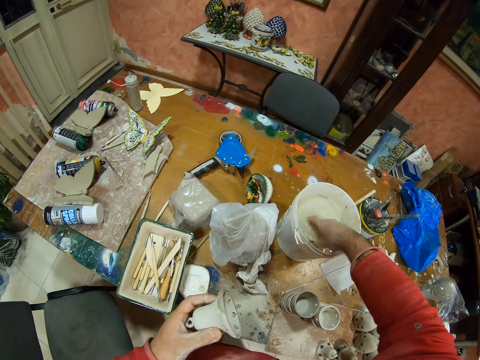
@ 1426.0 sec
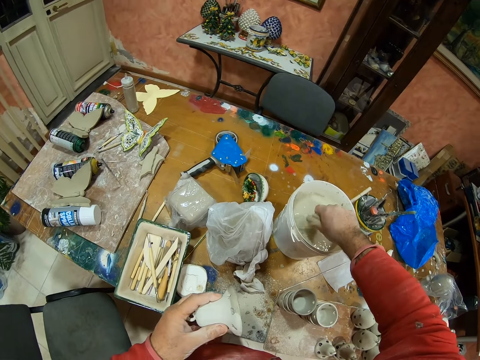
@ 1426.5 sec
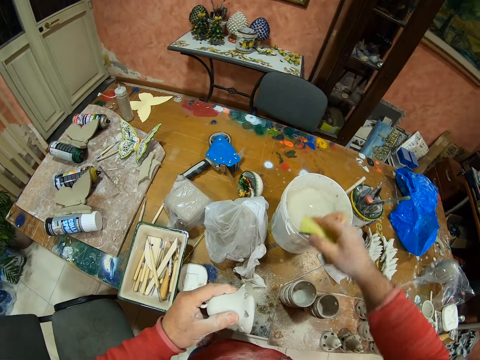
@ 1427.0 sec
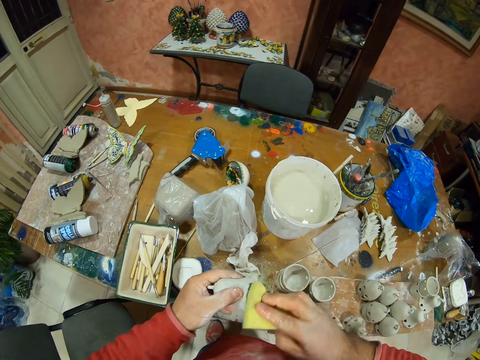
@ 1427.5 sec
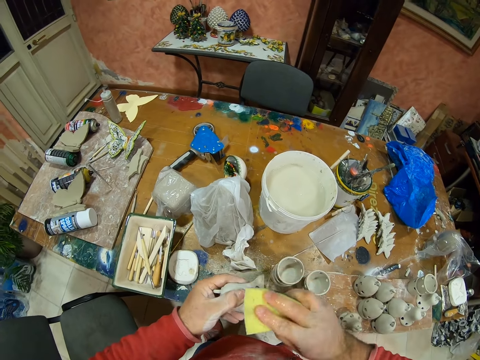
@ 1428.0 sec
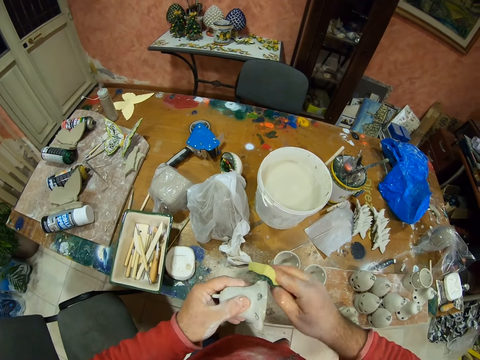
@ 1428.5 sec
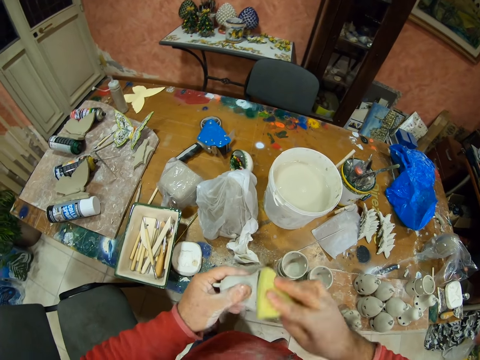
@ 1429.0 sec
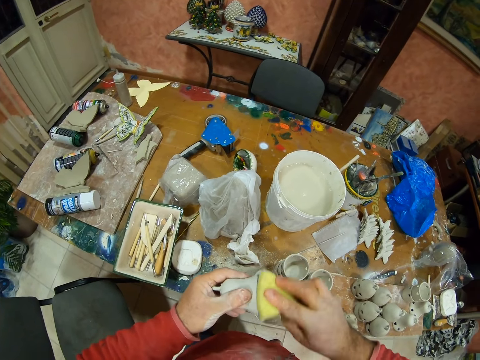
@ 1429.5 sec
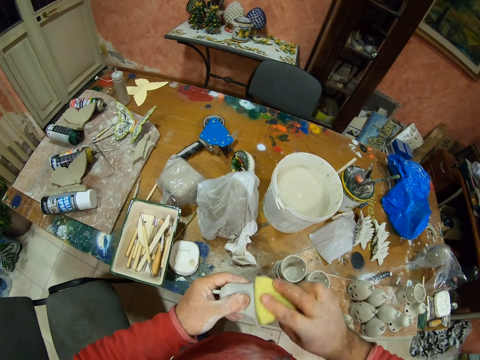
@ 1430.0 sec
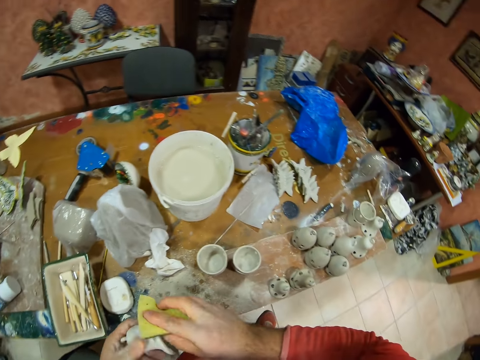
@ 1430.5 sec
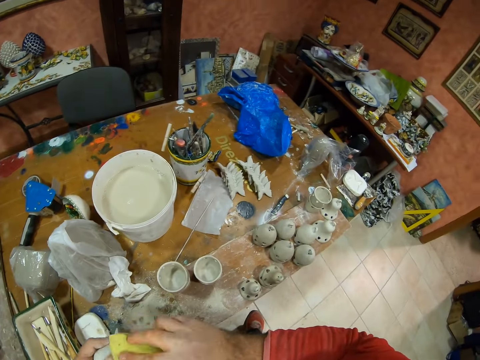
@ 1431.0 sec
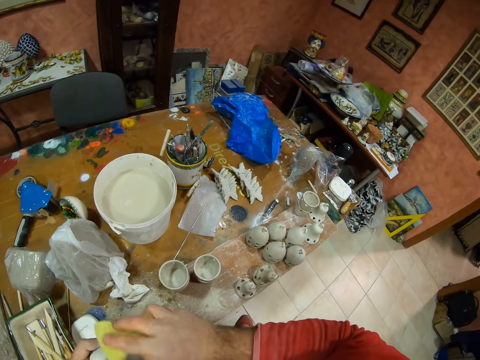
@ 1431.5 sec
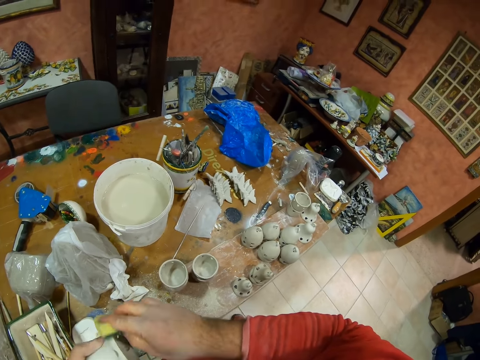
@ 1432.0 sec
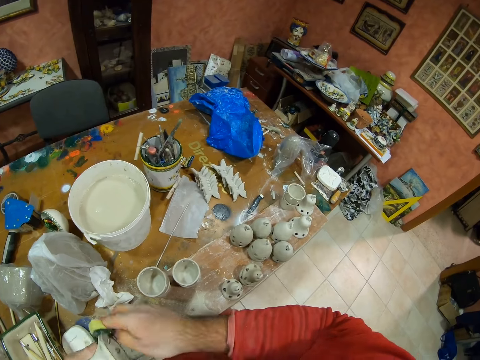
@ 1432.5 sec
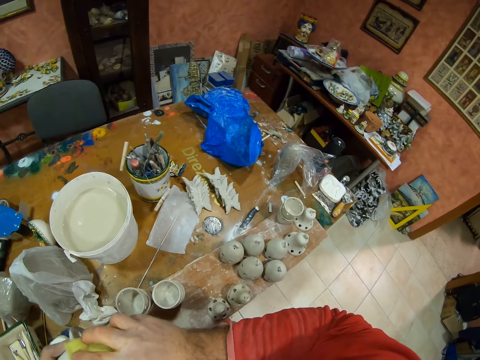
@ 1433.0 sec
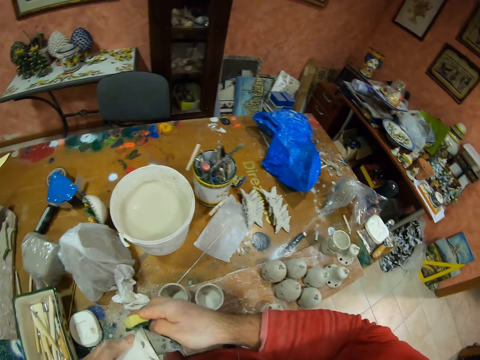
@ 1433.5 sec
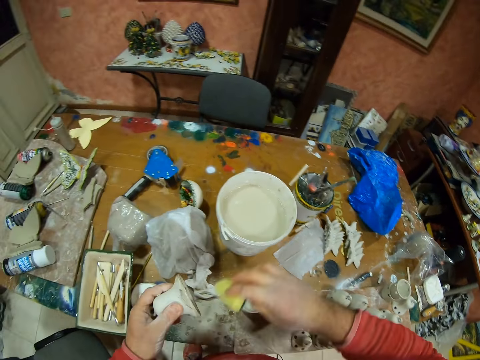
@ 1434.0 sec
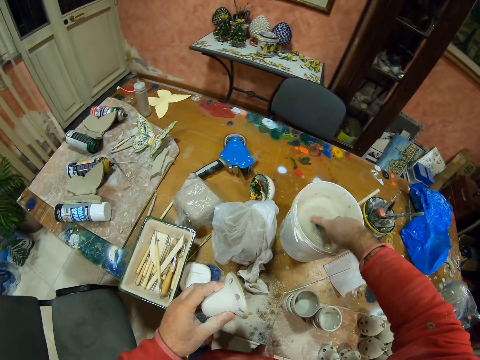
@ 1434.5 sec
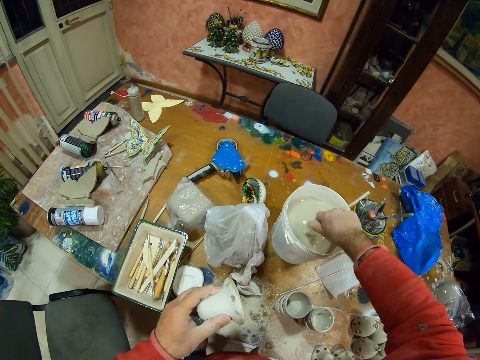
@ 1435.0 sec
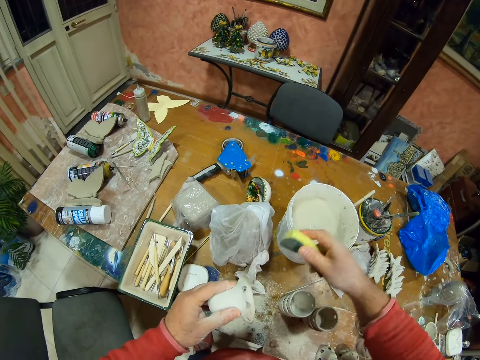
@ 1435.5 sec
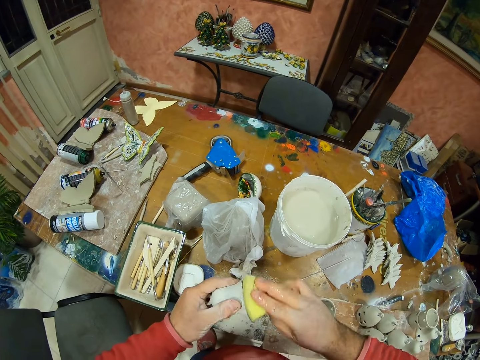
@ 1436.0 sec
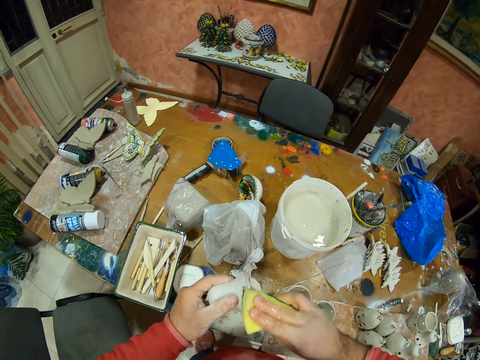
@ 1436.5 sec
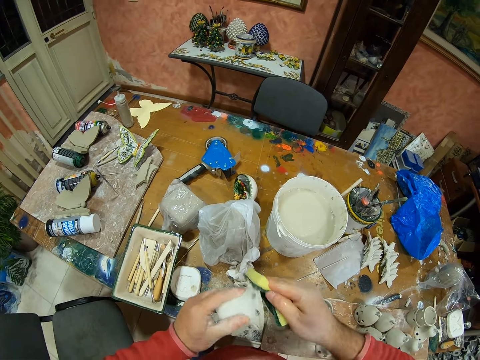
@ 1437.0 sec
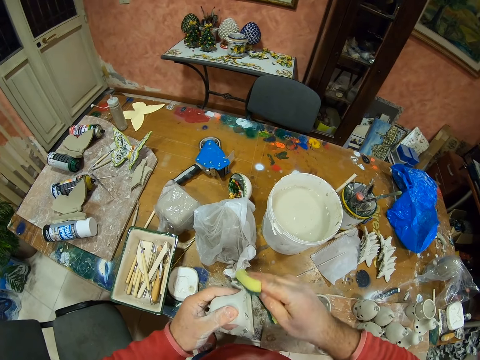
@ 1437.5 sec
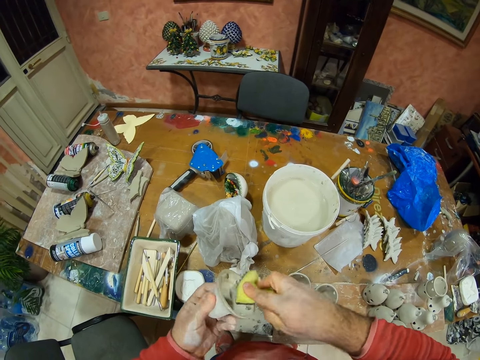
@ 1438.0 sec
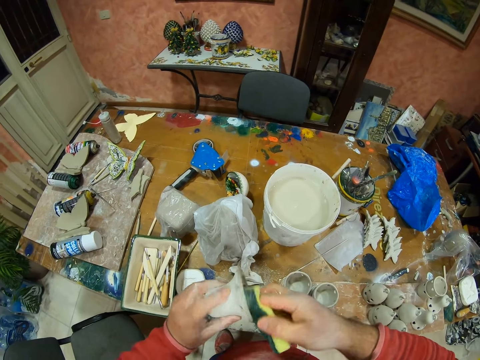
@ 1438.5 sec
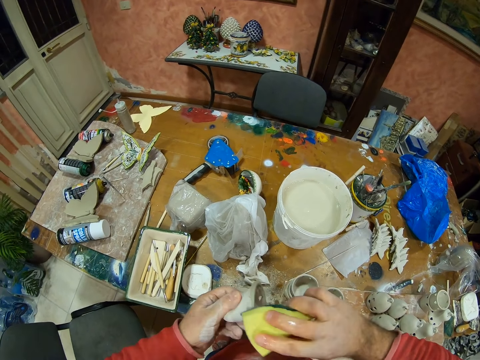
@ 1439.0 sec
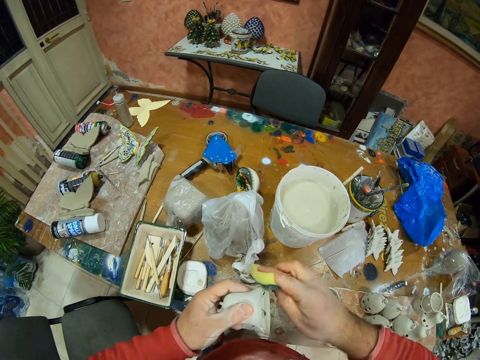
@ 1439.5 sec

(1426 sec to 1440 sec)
The camera wearer dips a sponge in the water. They clean the clay silicone. They dip the sponge in the water. They clean the clay silicone.

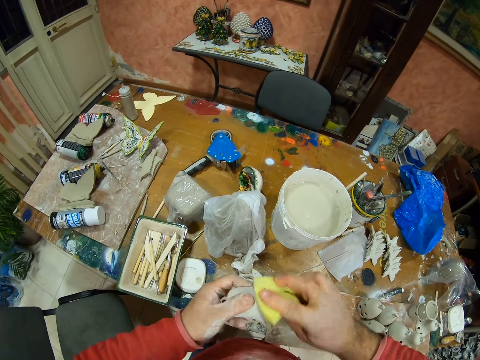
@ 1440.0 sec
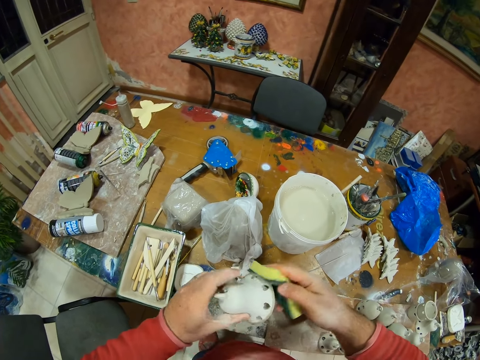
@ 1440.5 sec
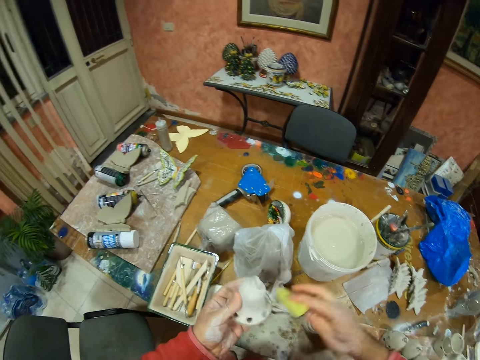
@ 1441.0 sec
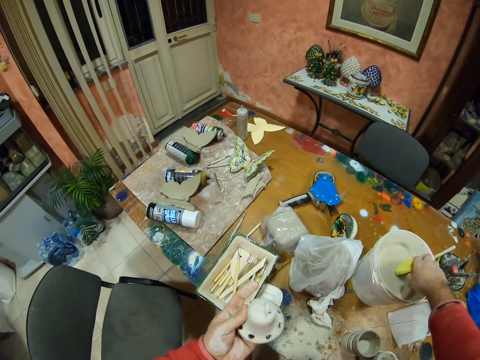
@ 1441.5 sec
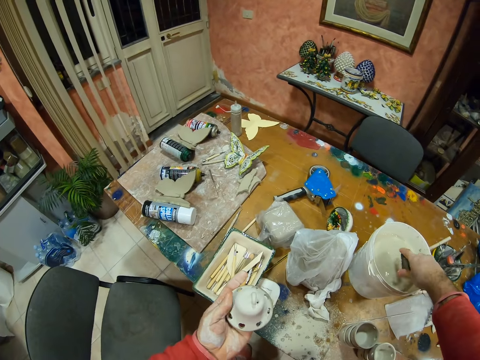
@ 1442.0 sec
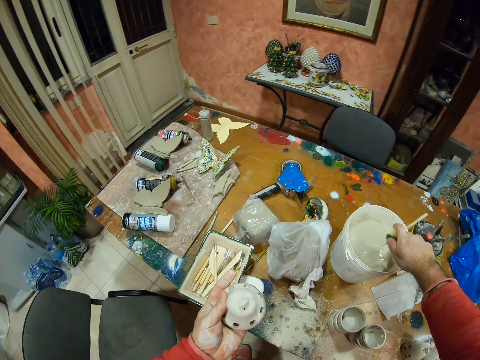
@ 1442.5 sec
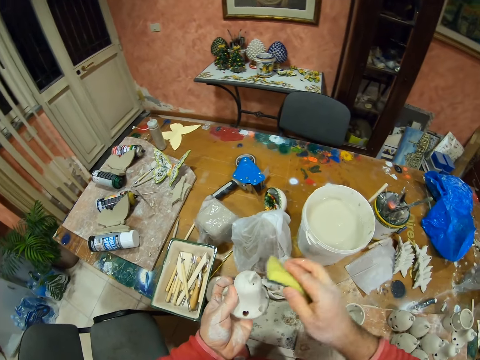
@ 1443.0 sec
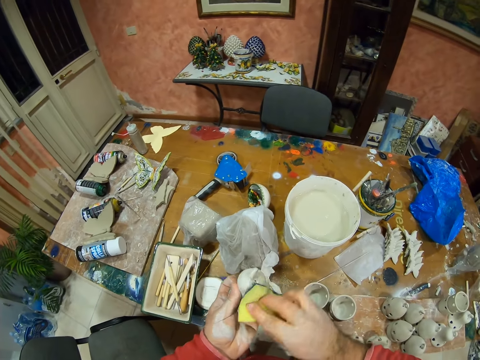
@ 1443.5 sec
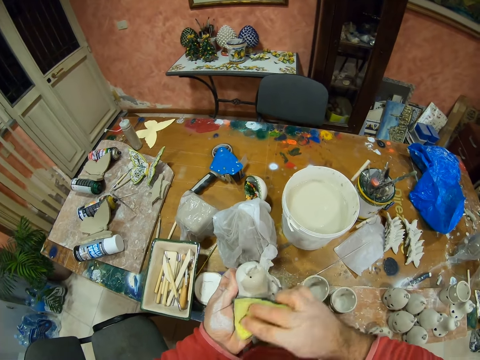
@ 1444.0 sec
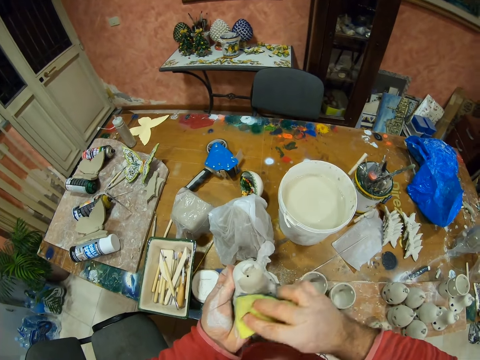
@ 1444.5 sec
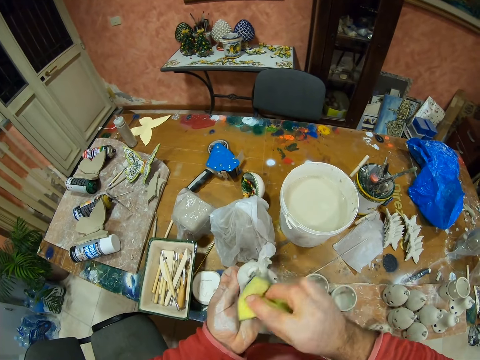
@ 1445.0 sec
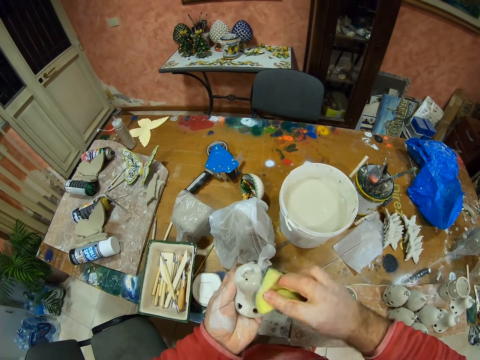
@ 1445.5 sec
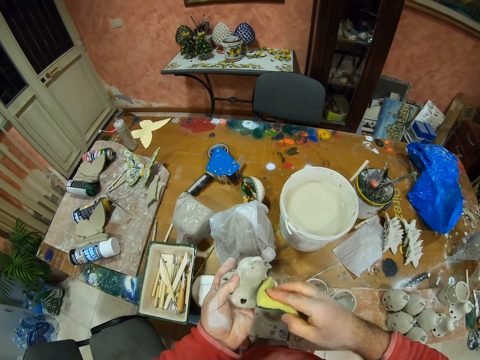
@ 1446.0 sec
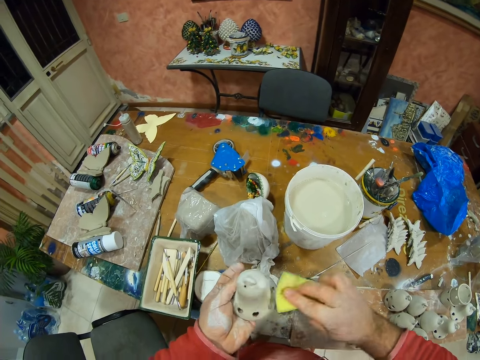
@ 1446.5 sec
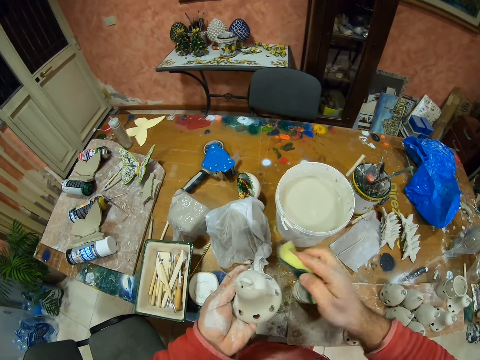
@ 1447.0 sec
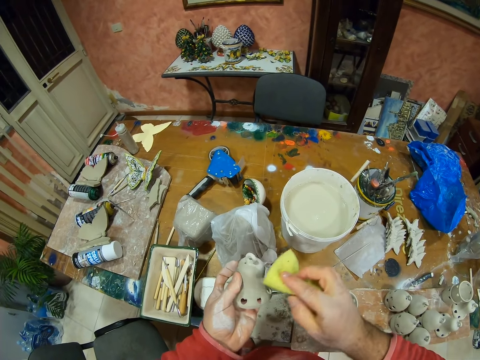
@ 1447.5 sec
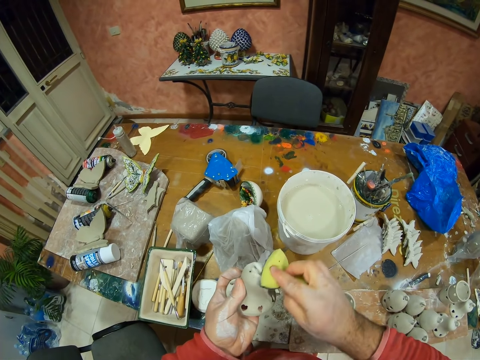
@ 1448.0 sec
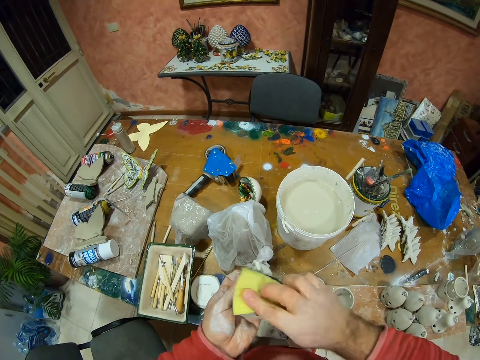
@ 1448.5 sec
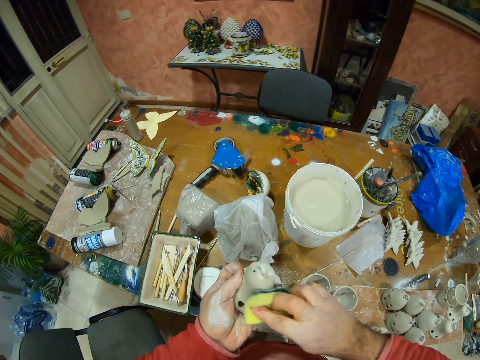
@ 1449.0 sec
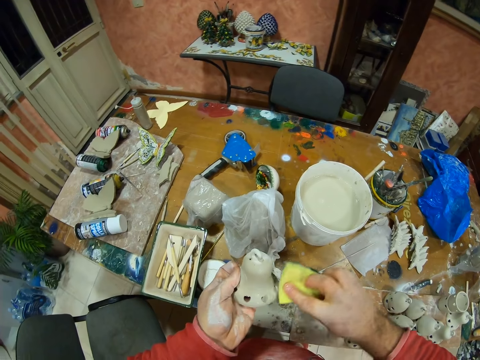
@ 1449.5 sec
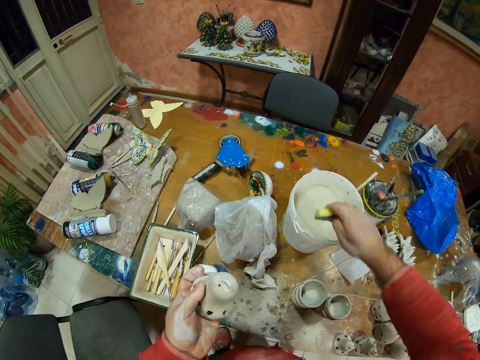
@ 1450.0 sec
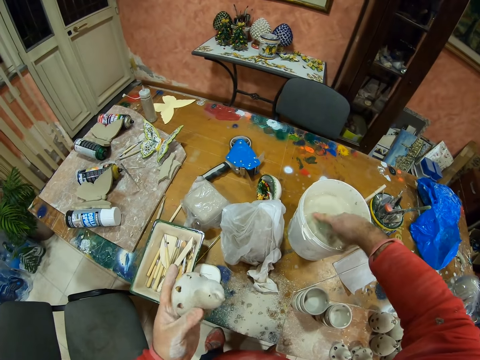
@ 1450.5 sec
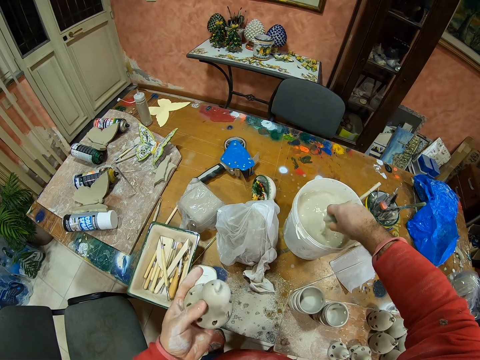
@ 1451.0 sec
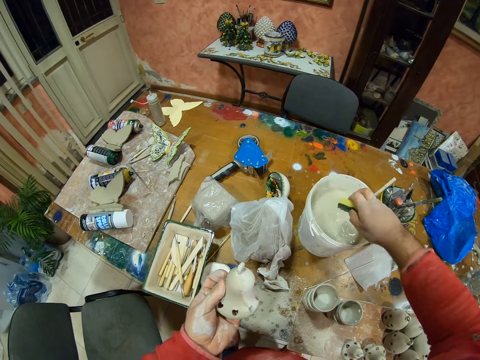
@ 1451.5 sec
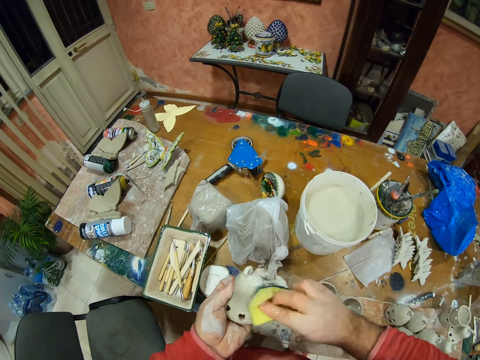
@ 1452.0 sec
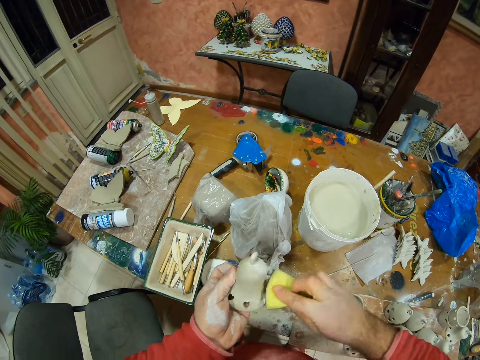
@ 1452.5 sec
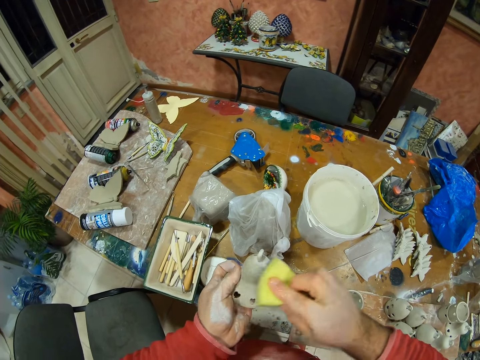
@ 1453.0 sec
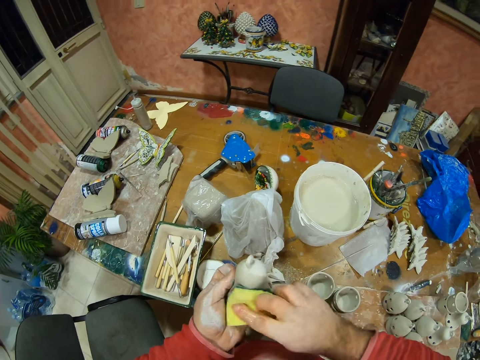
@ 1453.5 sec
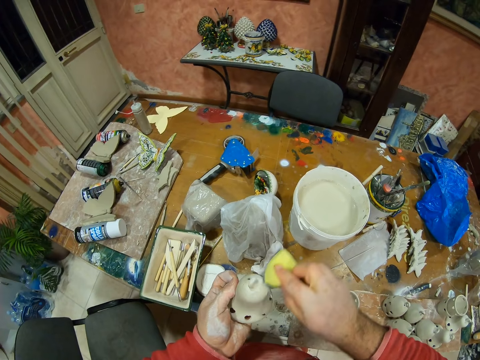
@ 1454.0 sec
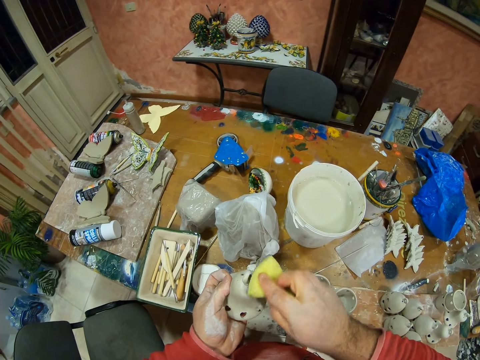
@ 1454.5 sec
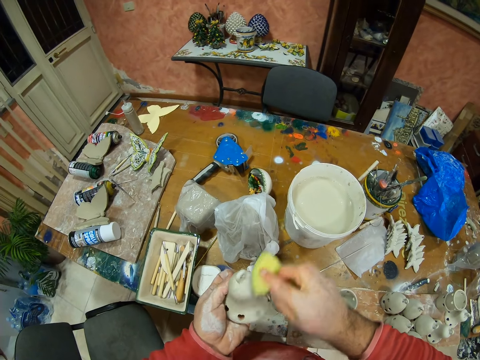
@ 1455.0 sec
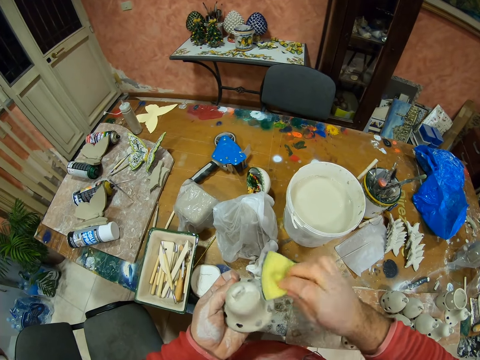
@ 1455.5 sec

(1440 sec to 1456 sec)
The camera wearer dips a sponge in the water. They clean the clay silicone. They dip the sponge in the water. They clean the clay silicone.
